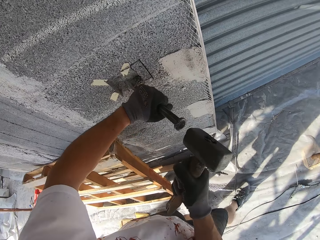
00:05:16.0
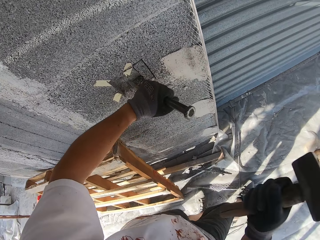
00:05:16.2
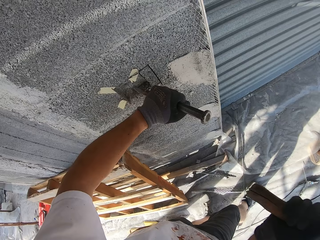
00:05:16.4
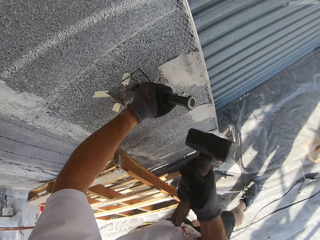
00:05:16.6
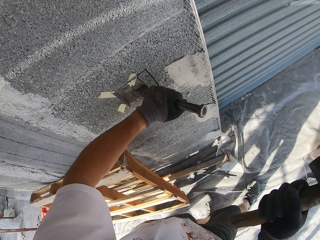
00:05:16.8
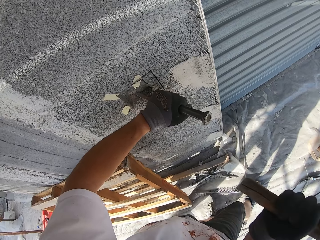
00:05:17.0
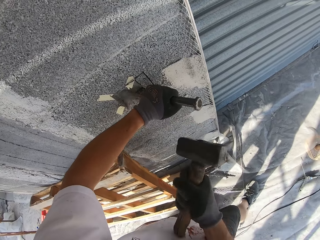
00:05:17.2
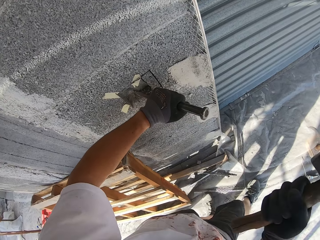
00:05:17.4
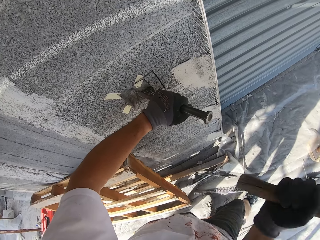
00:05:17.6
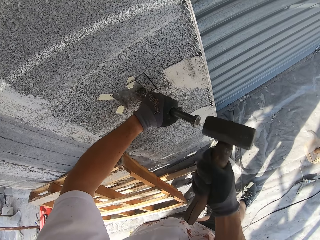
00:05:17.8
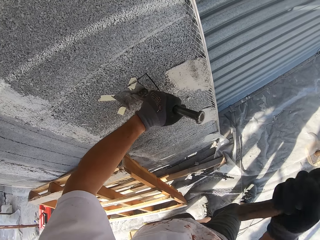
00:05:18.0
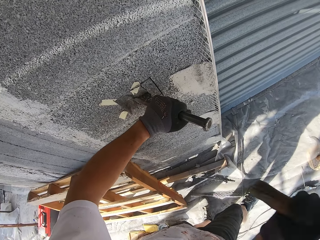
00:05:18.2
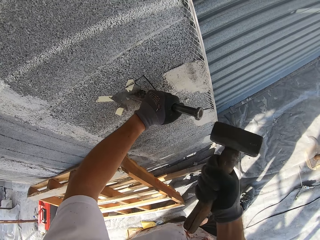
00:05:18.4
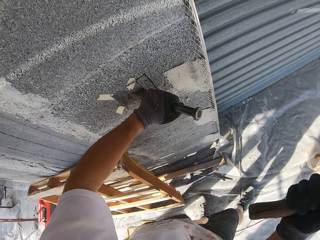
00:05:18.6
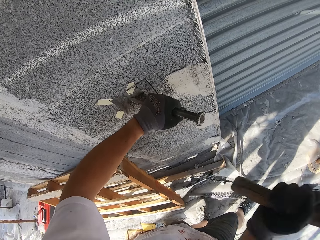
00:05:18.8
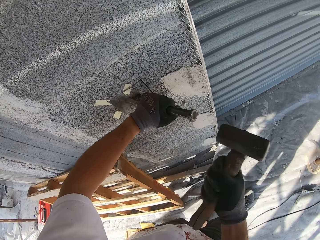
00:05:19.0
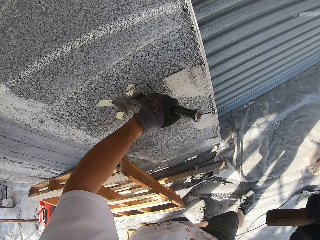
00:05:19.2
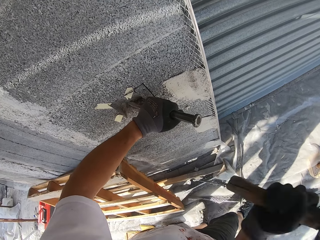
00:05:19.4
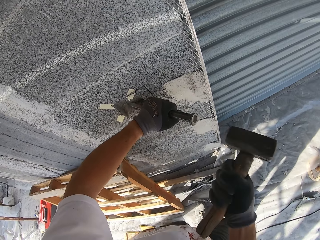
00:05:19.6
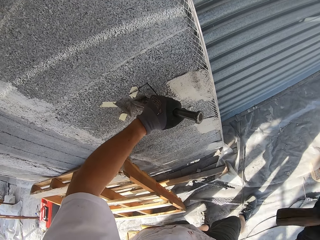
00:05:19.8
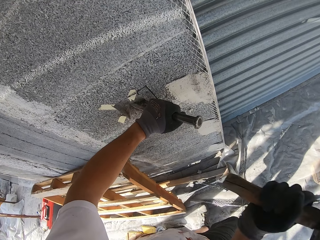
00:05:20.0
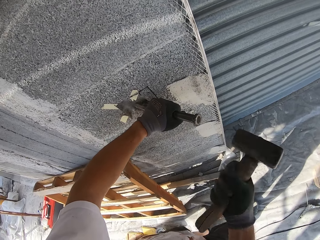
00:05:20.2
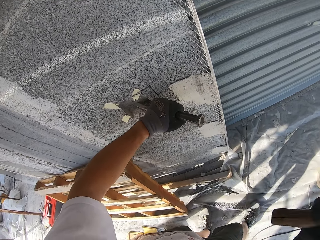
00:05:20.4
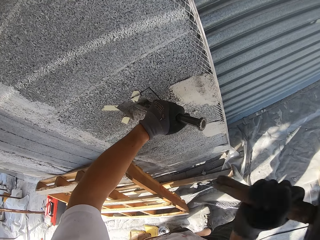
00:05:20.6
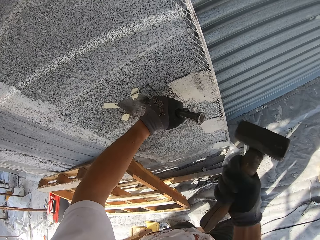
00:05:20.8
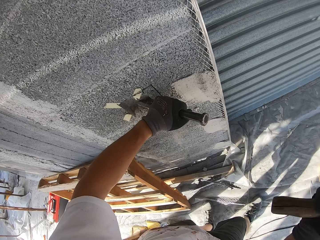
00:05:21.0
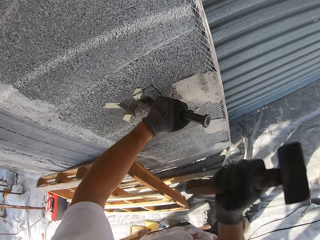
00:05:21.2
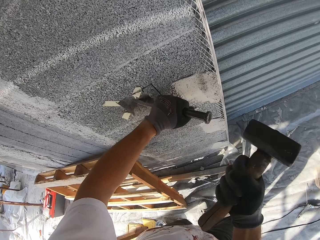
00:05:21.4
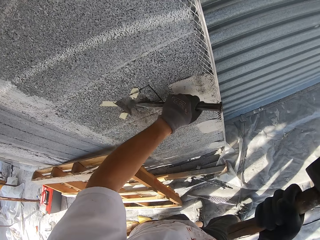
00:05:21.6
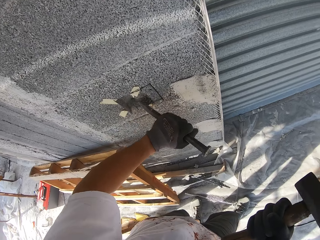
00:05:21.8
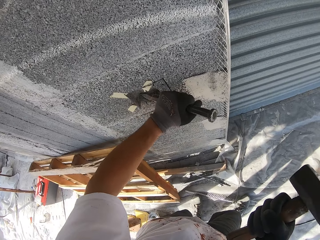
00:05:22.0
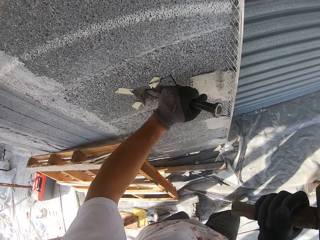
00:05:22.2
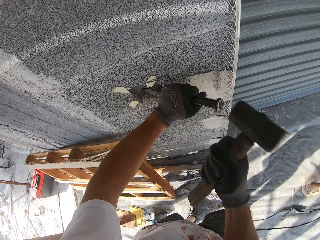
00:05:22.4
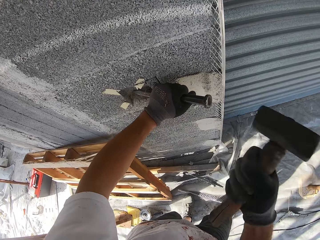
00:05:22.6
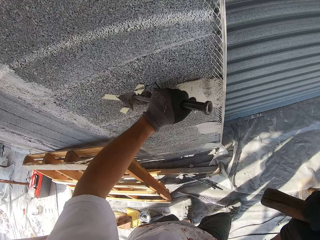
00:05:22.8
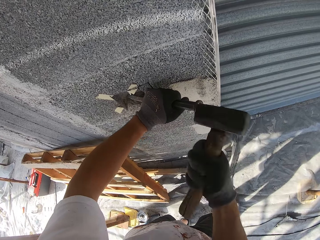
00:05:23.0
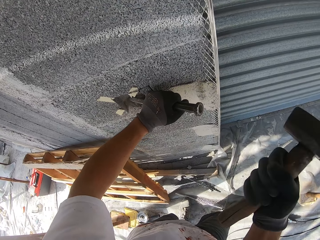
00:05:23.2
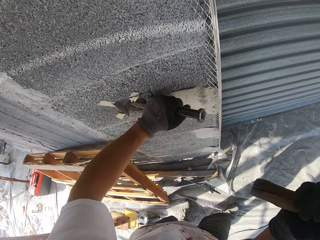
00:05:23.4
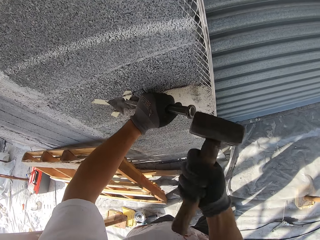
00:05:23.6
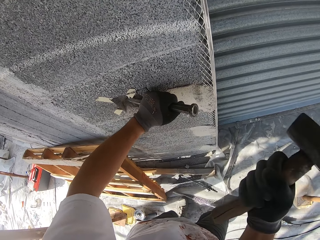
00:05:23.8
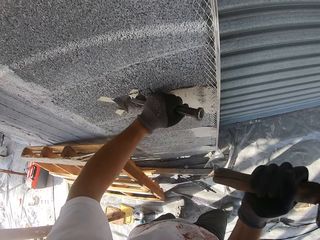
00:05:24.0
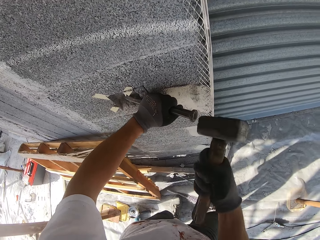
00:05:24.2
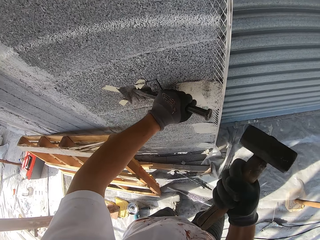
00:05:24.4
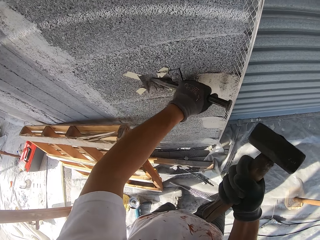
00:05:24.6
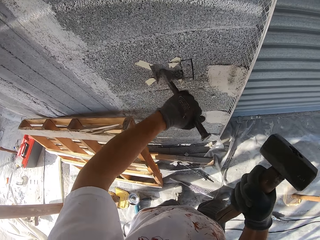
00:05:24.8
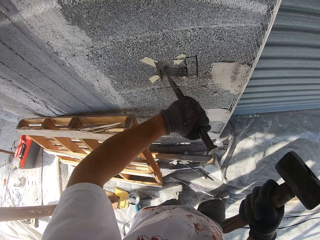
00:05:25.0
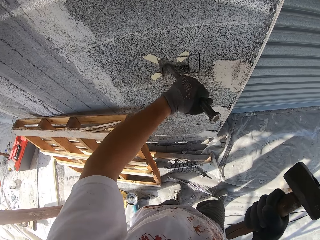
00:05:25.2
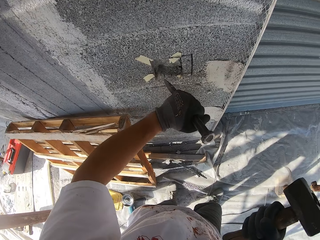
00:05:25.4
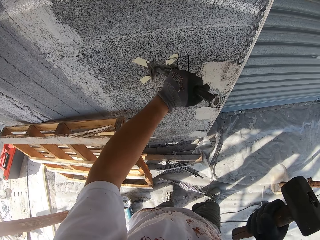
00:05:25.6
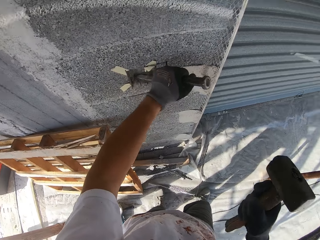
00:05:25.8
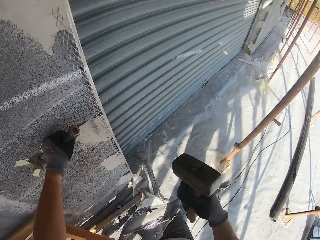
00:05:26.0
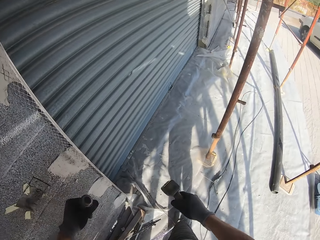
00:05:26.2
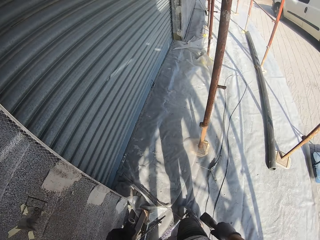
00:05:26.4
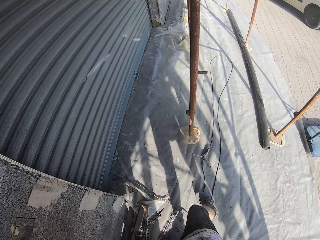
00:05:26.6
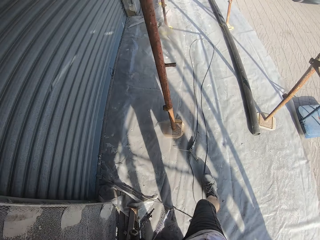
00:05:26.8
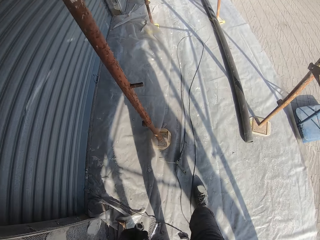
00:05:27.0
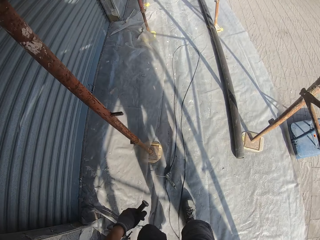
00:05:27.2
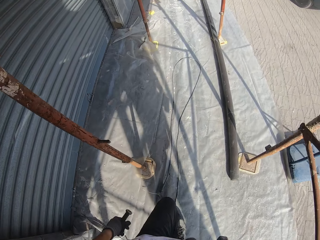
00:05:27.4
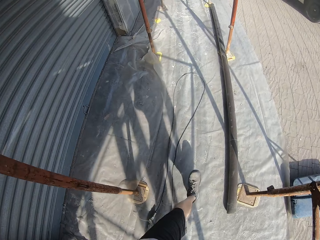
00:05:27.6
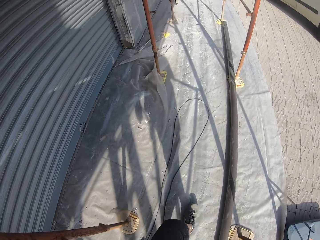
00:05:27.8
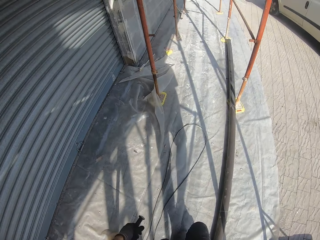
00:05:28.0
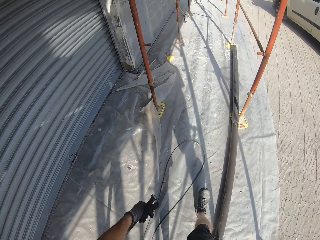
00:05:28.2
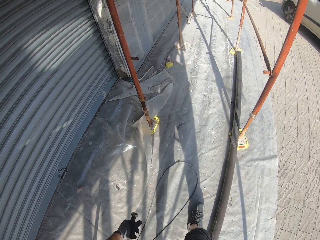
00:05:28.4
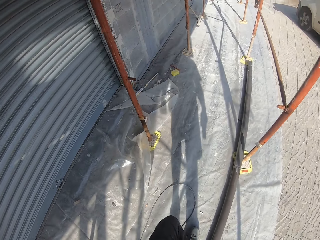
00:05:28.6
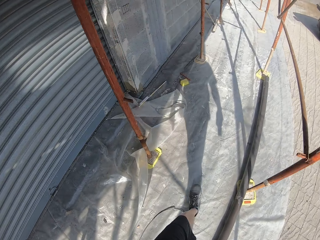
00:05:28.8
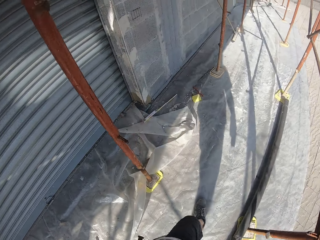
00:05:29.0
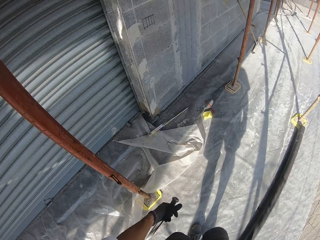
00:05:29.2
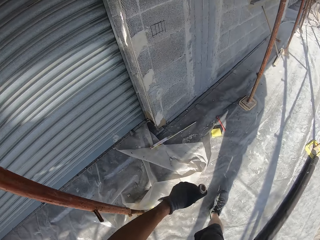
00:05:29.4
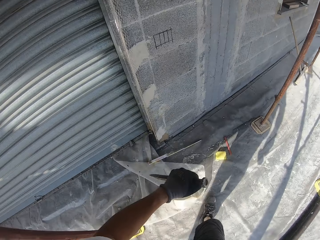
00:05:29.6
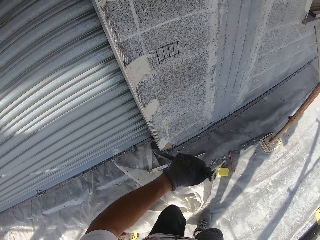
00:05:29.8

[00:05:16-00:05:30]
The camera wearer places the chisel on another part within the line on the wall. He hits the chisel with the hammer in his right hand. He caves out the wall with the chisel. He scrapes the hole on the wall. He walks towards another wall. He bends over the ground.

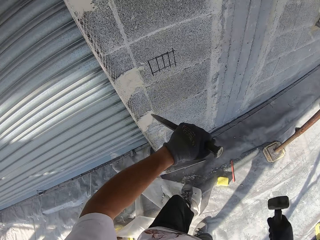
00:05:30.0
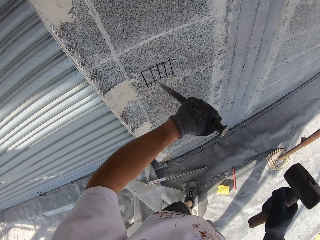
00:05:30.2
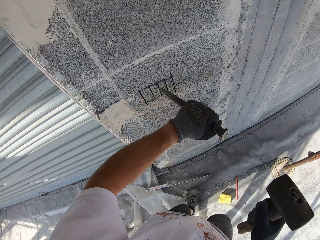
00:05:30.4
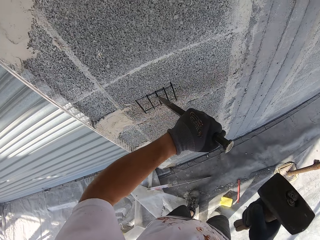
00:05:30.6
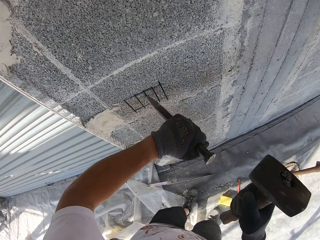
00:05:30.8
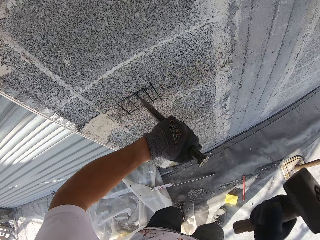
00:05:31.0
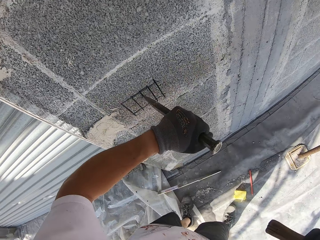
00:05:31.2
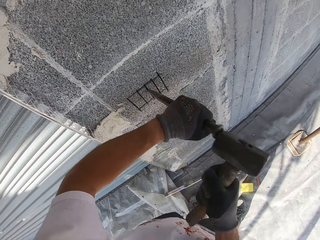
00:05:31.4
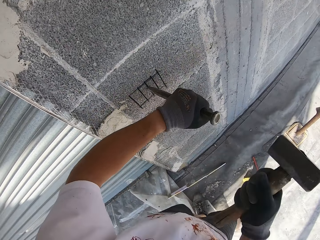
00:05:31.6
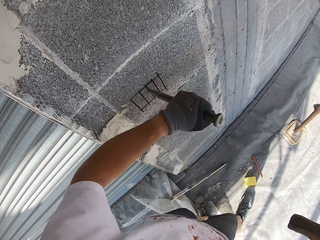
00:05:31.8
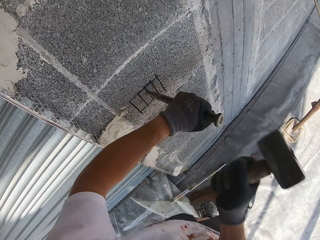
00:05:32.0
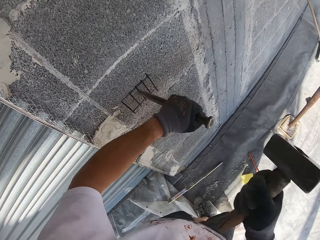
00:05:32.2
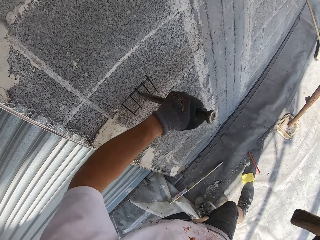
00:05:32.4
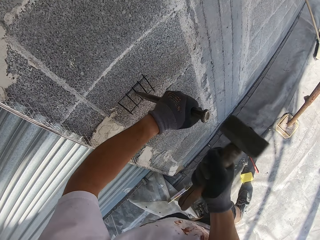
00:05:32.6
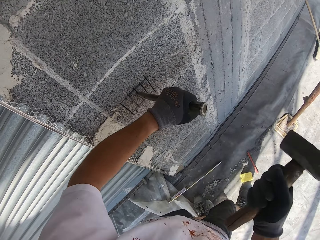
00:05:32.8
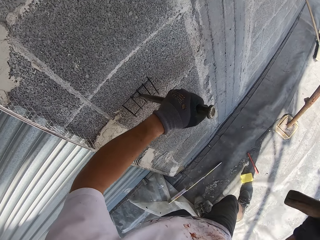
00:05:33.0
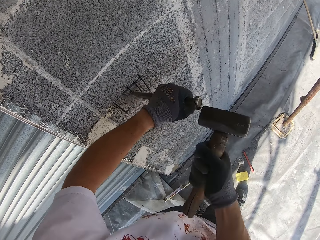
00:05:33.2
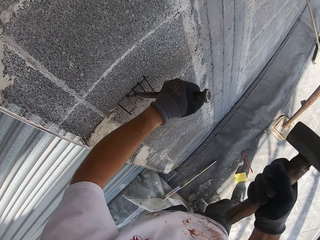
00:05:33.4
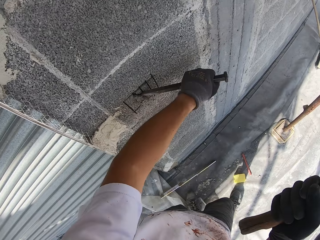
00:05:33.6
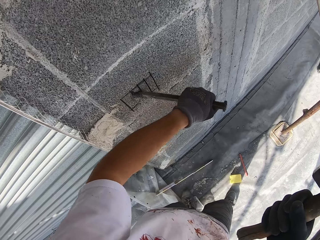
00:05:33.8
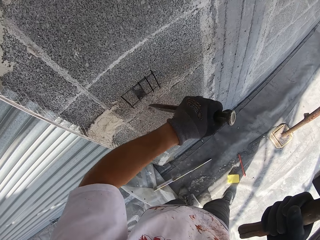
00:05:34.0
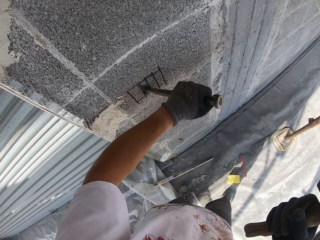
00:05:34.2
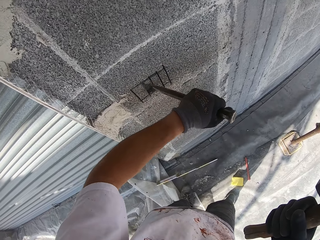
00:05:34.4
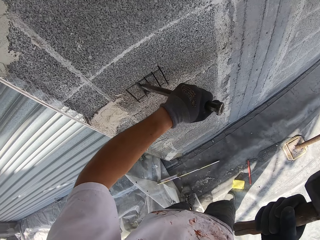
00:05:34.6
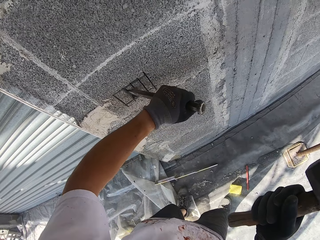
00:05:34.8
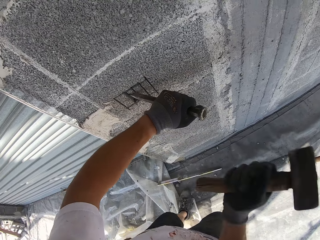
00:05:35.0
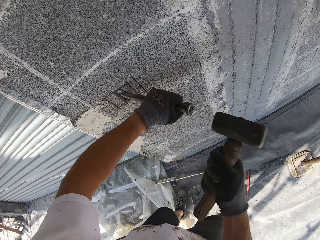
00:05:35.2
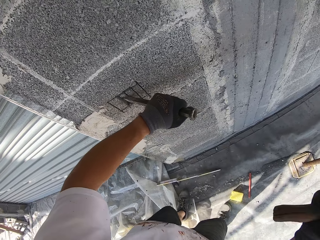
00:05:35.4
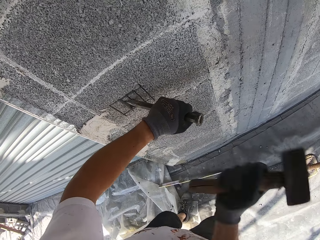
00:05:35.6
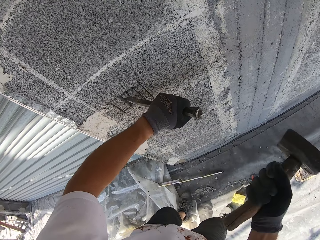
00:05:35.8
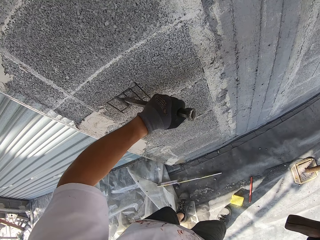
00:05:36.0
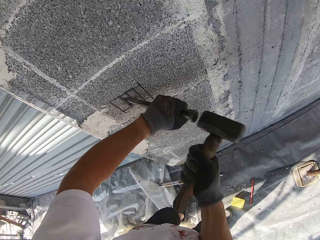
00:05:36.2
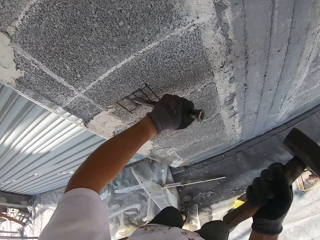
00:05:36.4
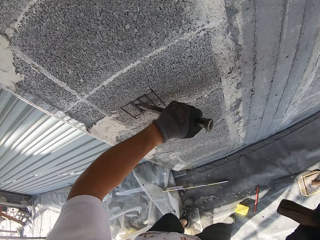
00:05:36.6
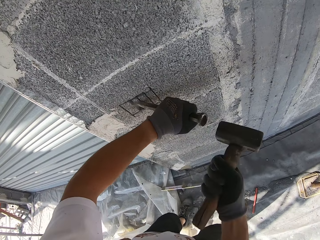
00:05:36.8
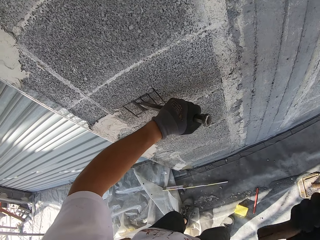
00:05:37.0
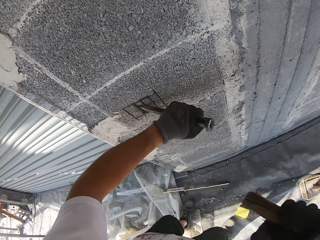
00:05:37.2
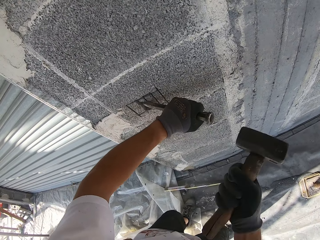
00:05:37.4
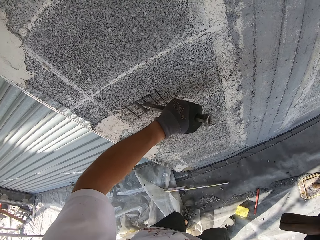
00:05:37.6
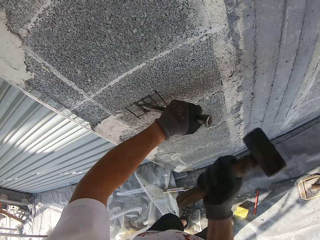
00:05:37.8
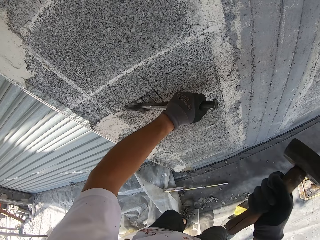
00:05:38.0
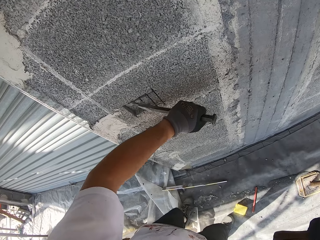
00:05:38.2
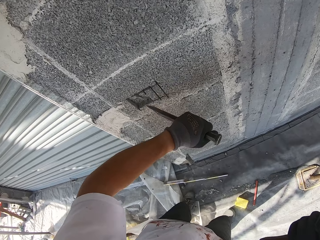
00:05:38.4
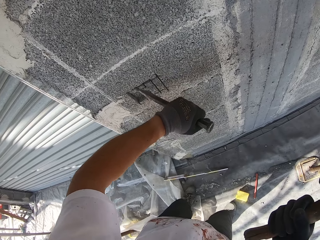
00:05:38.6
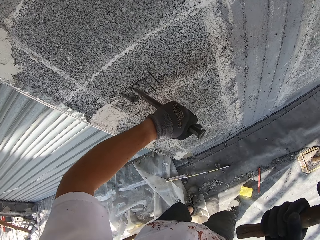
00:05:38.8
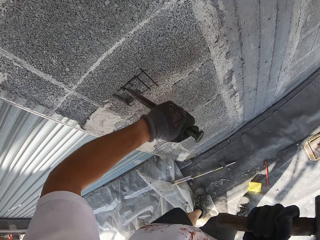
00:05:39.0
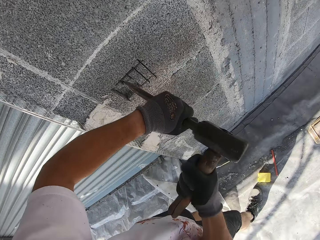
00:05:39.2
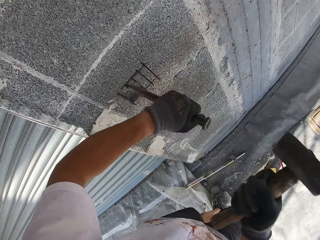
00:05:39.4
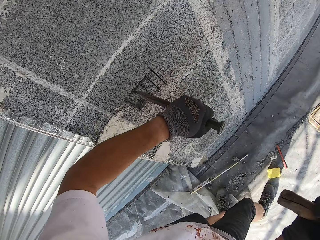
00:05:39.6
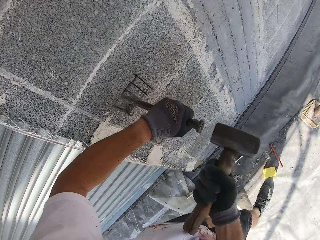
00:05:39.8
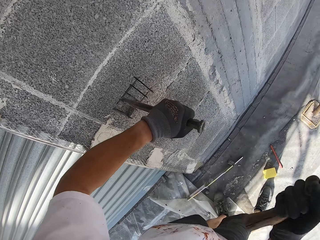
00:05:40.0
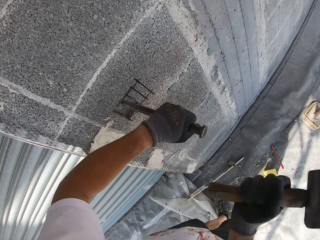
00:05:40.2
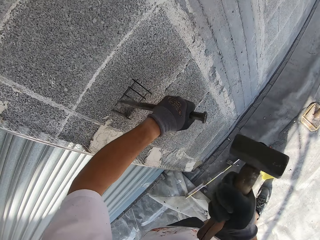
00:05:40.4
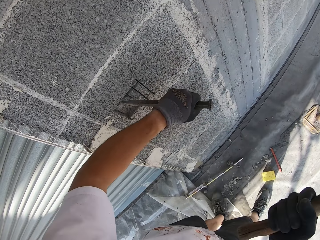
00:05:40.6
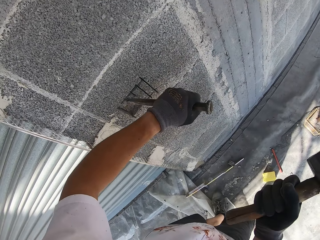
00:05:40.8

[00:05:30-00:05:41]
The camera wearer places the chisel on the wall on a line. He steps on the plastic paper. He hits the chisel with the hammer in his right hand. He caves out the wall with the chisel. He places the chisel on another part within the line on the wall. He hits the chisel with the hammer in his right hand. He caves out the wall with the chisel. He places the chisel on another part within the line on the wall. He hits the chisel with the hammer in his right hand.
